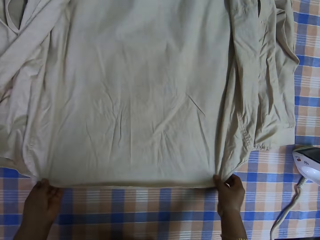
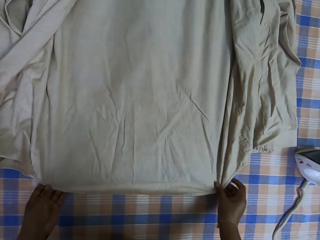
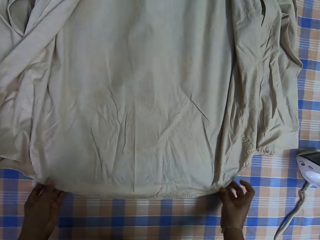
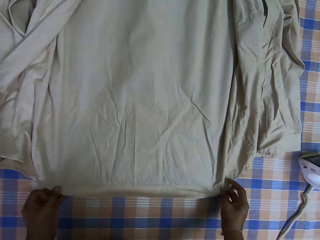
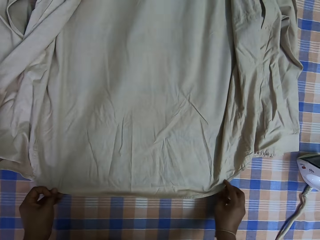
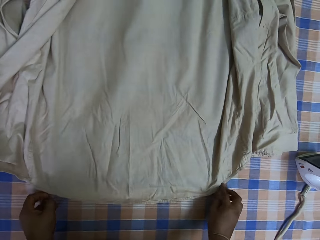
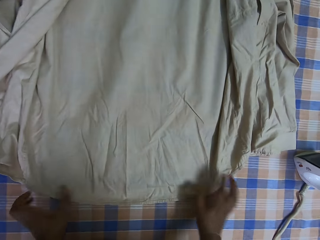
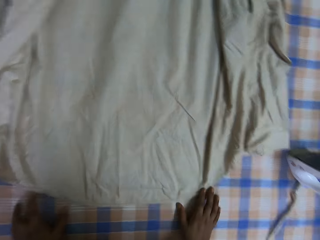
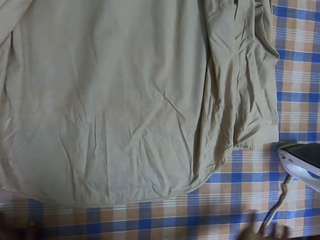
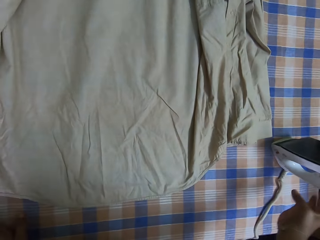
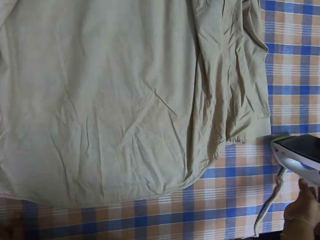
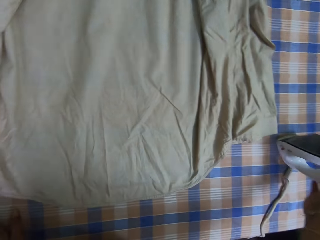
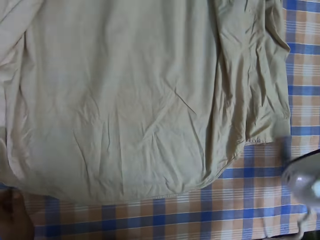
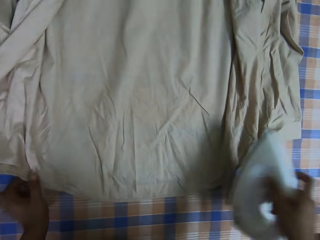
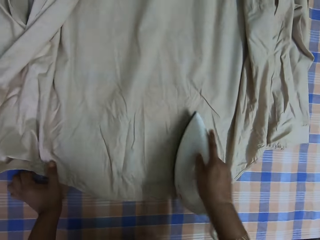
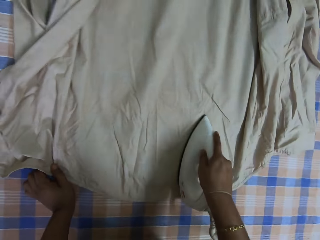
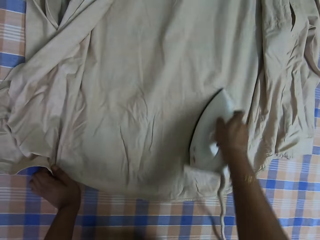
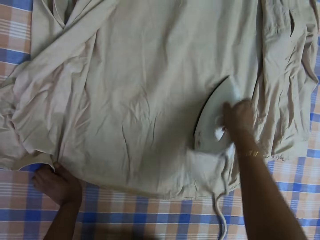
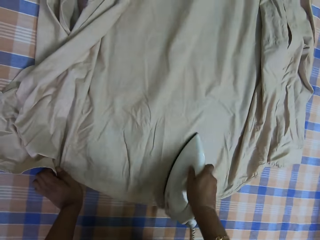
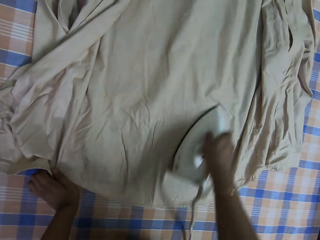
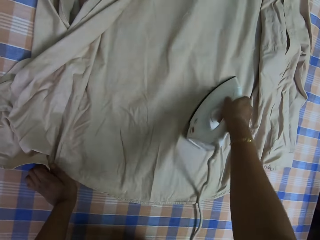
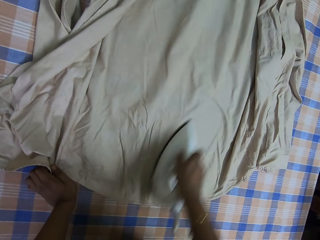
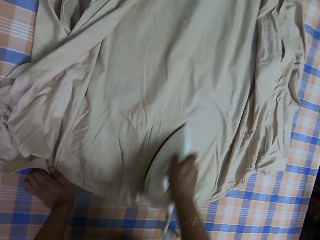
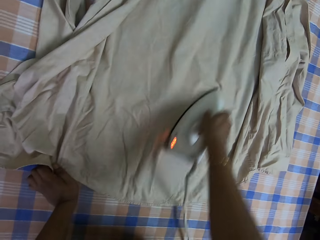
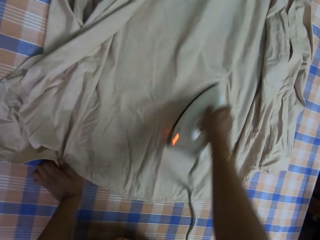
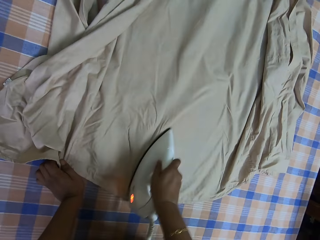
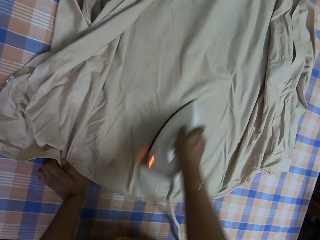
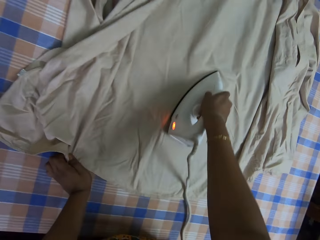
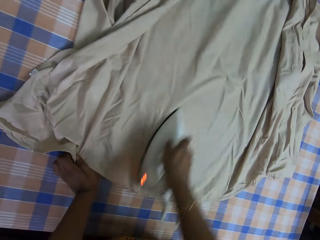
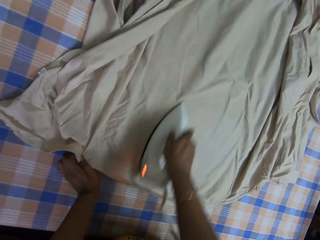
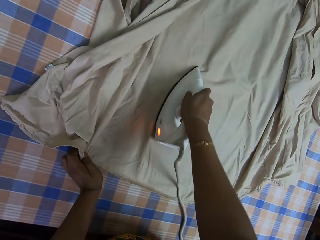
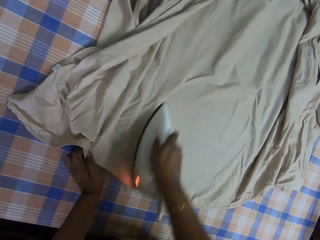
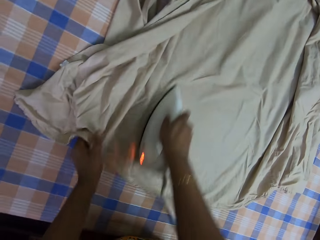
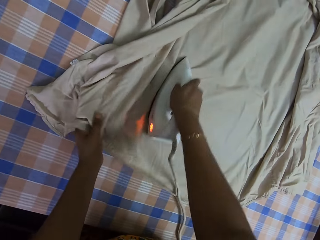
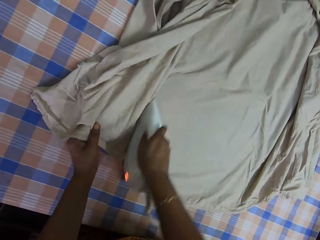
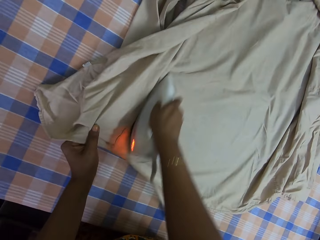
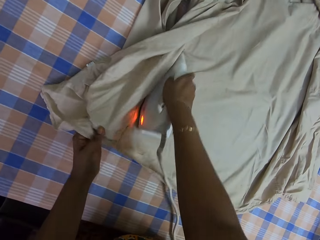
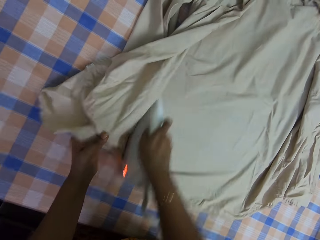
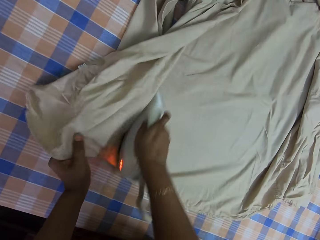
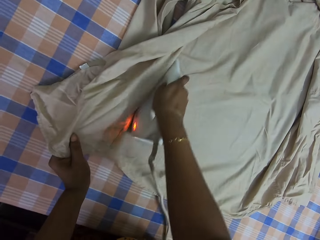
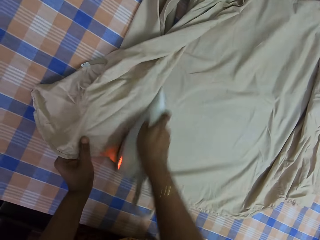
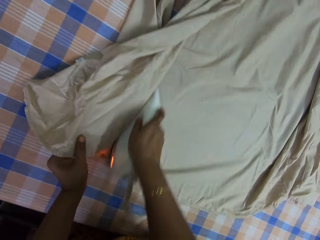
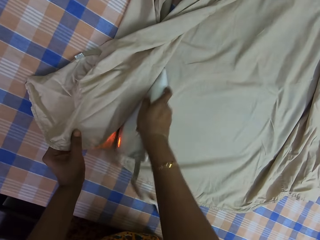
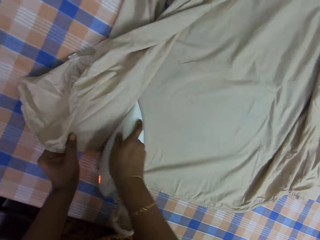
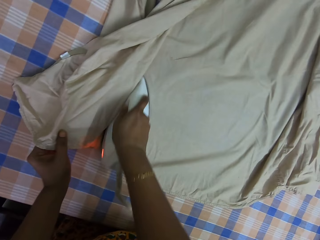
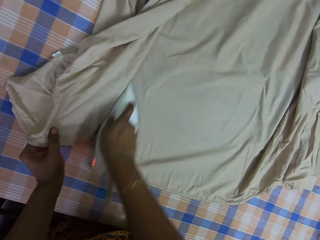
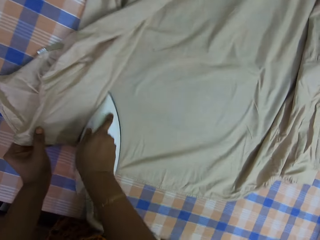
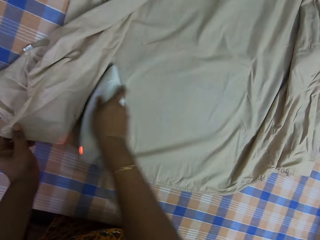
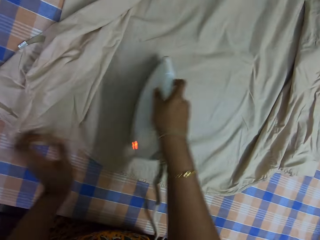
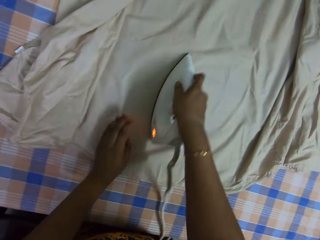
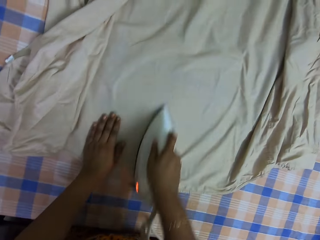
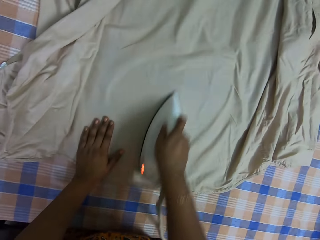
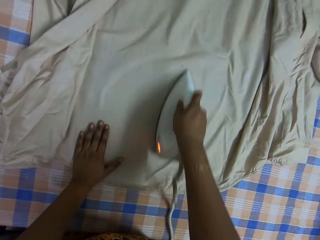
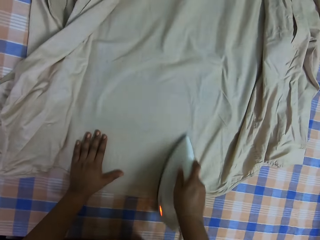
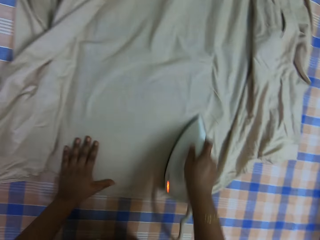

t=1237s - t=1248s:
The camera wearer picks up the iron box on top of the table. They iron the shirt with the iron box.

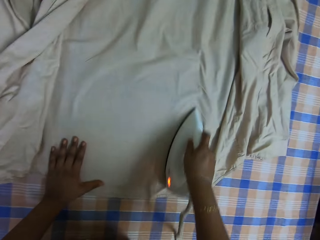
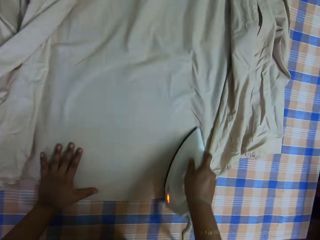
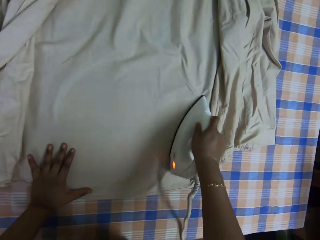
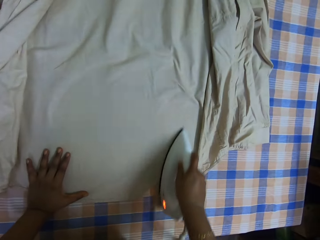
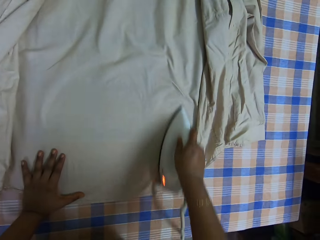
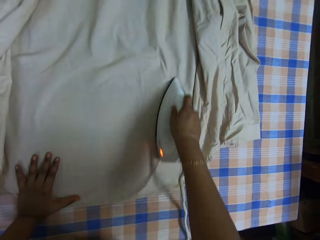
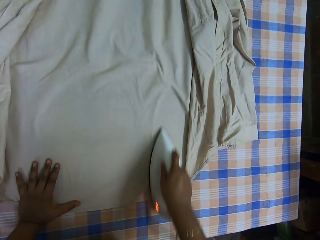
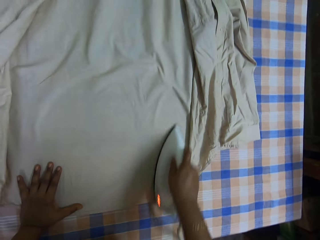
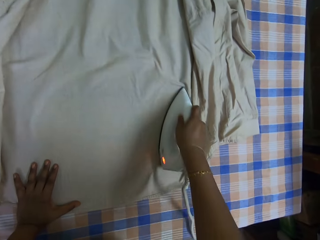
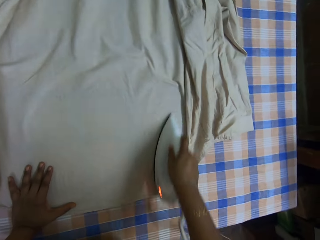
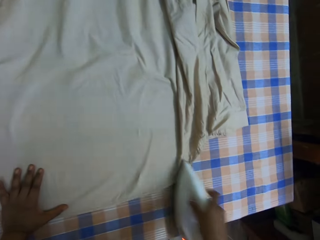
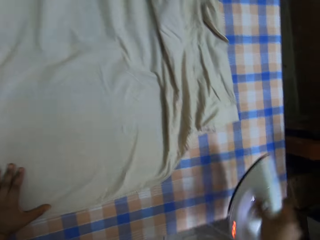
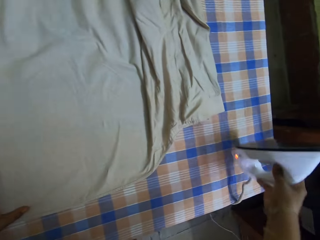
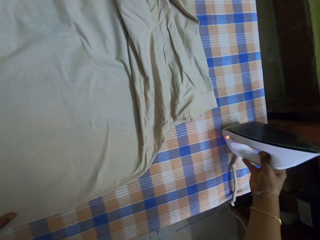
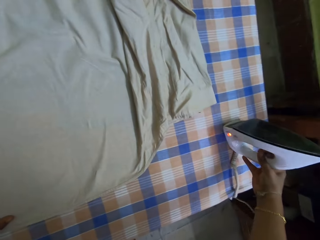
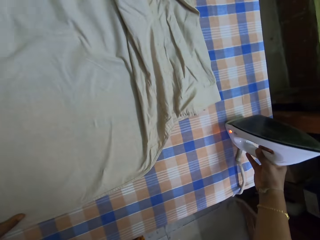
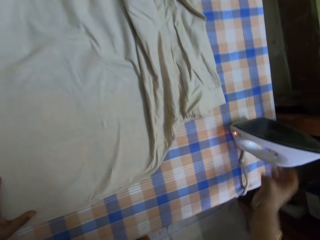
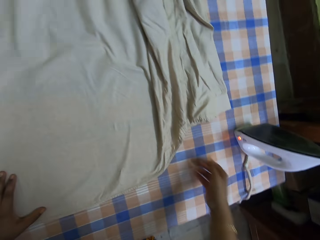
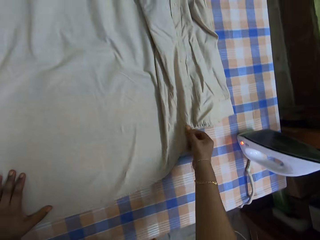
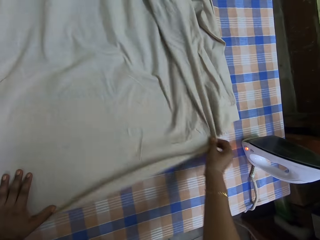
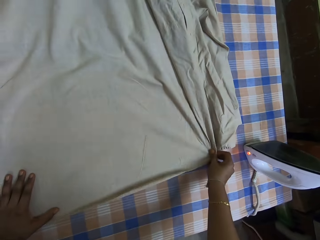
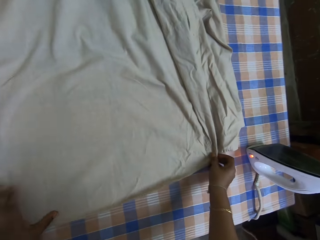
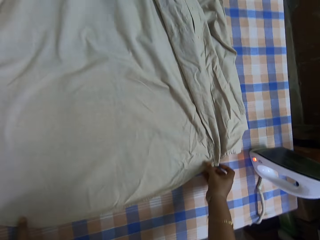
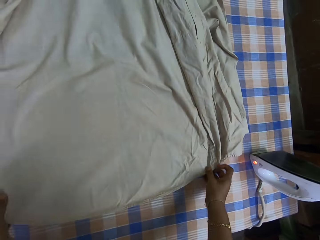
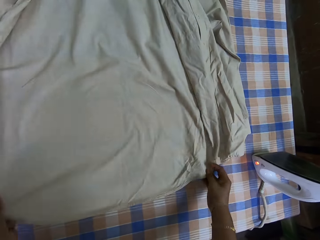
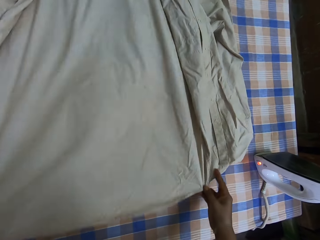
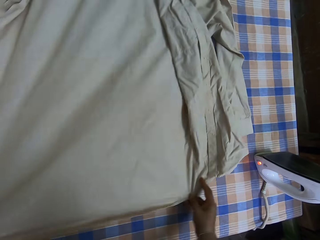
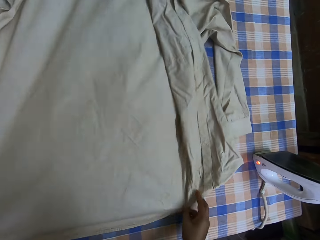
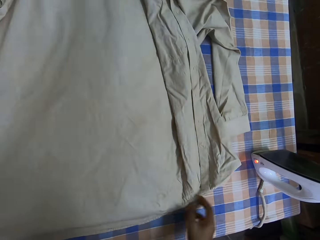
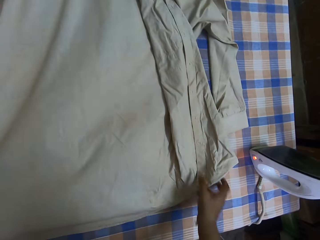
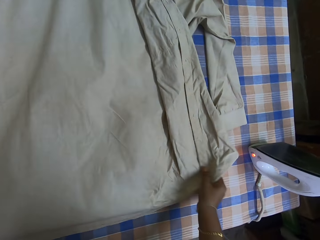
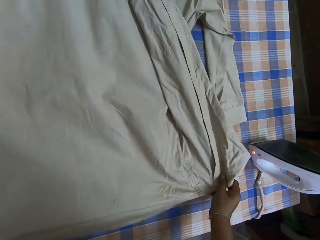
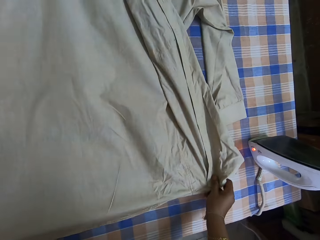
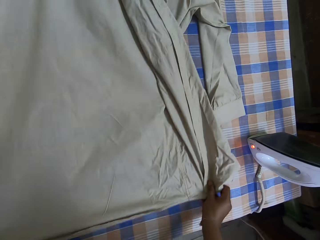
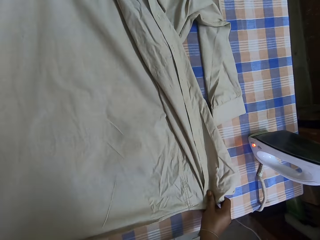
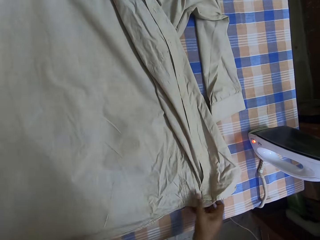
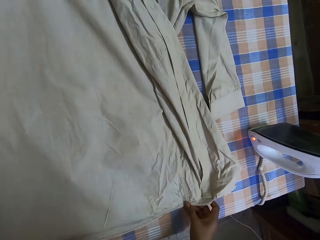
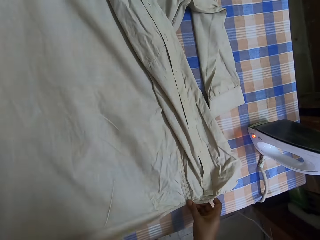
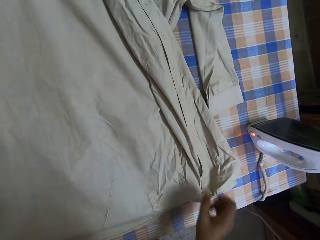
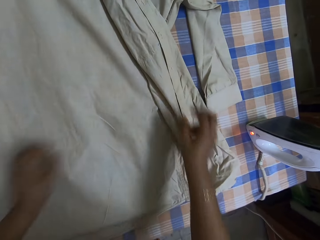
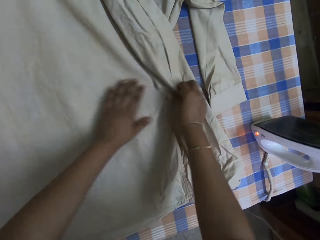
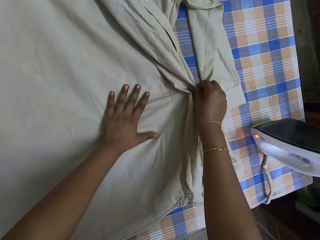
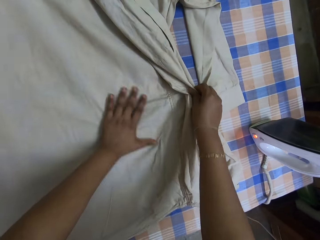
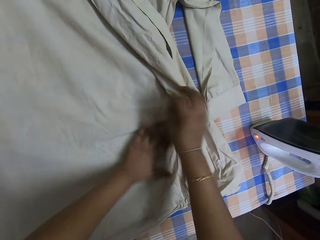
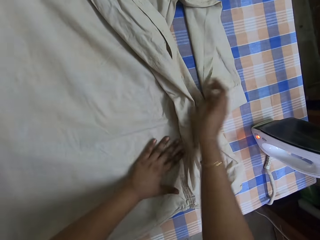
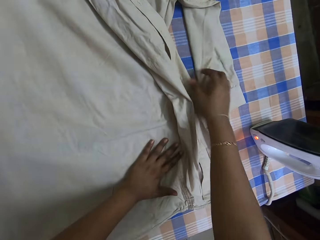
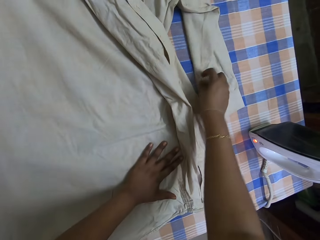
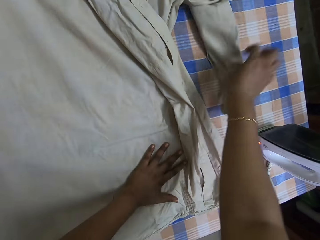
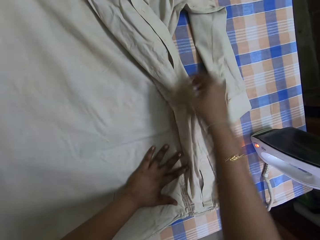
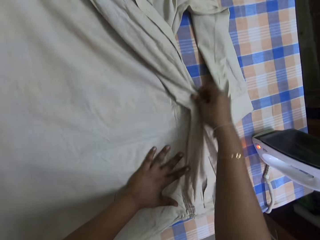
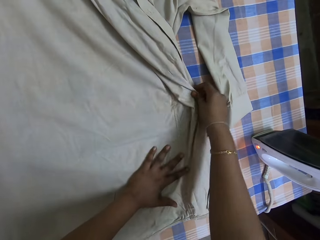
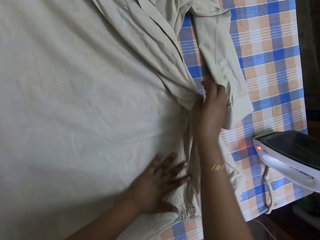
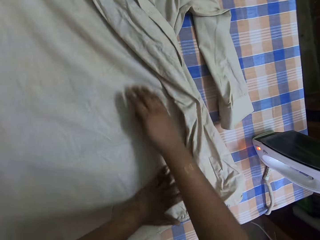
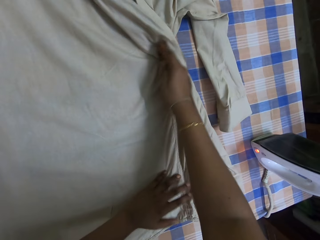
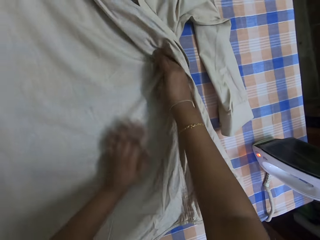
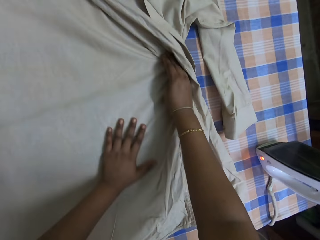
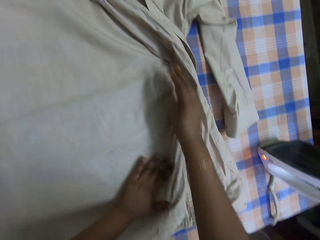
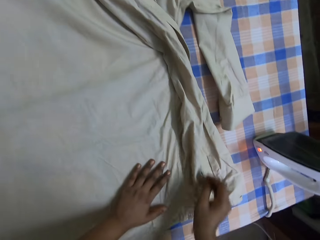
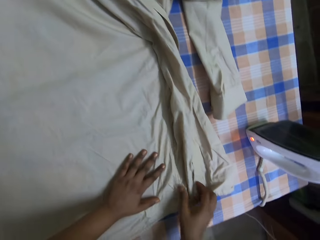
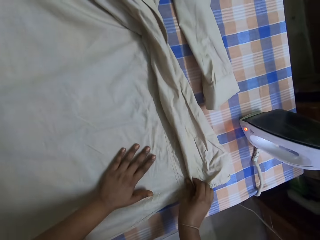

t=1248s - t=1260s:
The camera wearer puts the iron box on the ironing table. They adjust the cloth. They touch the shirt.
